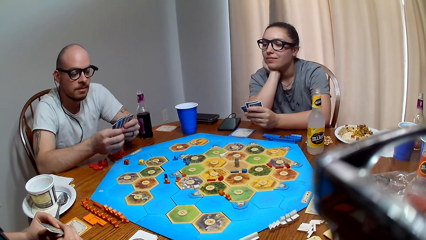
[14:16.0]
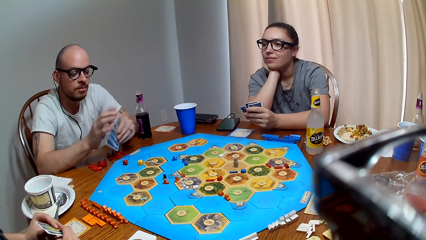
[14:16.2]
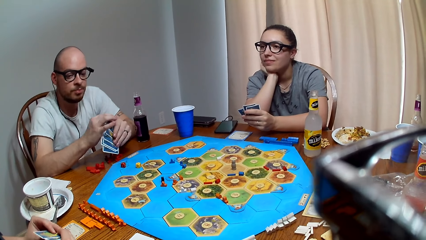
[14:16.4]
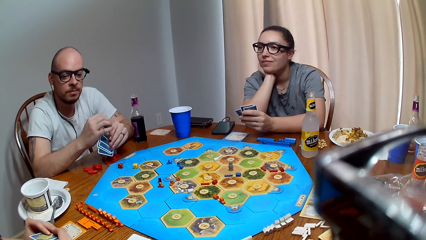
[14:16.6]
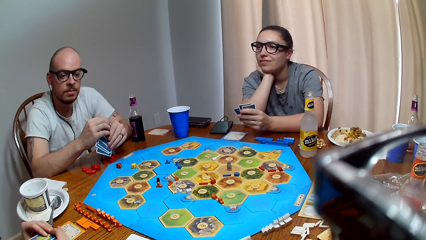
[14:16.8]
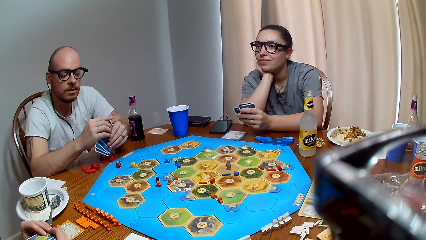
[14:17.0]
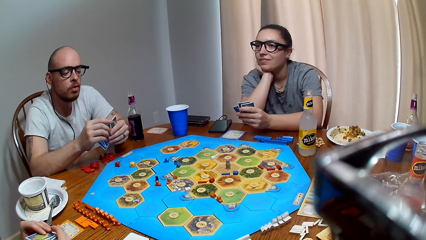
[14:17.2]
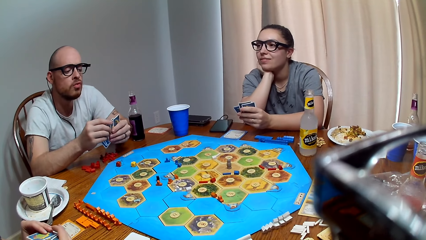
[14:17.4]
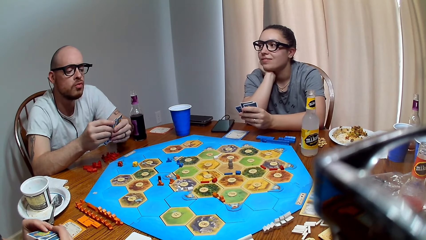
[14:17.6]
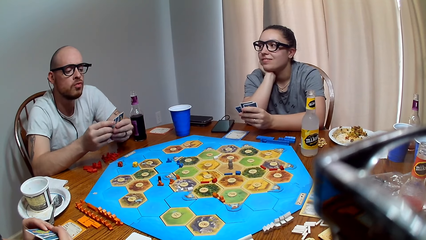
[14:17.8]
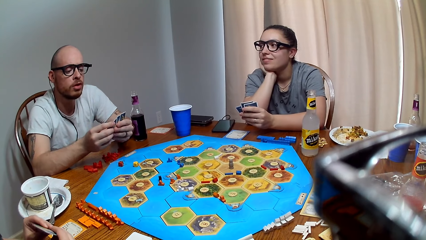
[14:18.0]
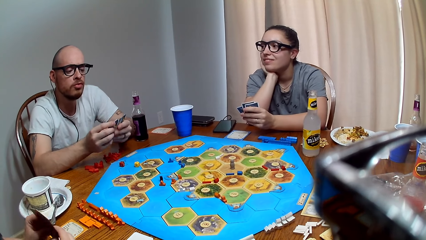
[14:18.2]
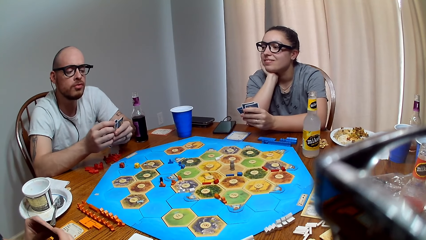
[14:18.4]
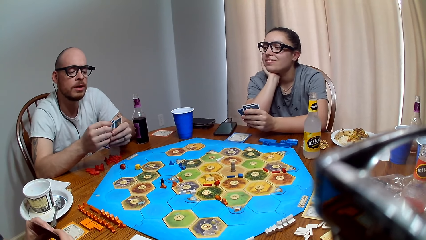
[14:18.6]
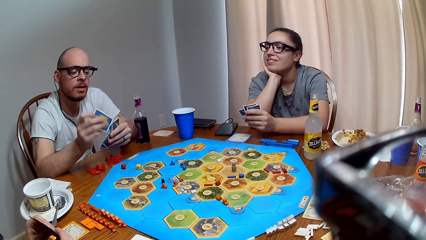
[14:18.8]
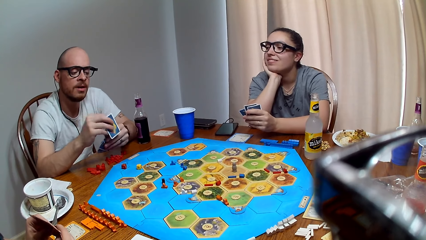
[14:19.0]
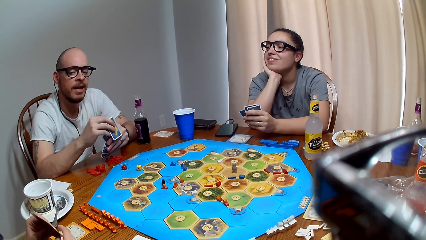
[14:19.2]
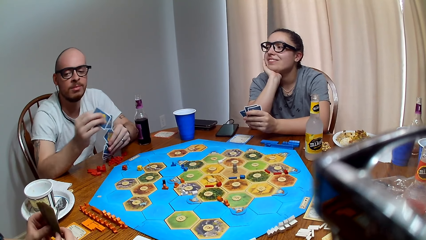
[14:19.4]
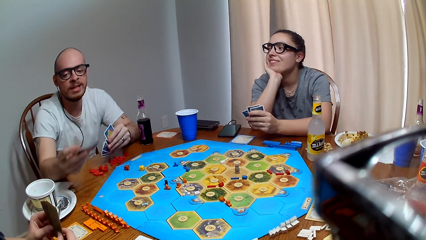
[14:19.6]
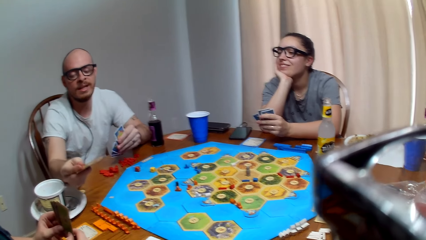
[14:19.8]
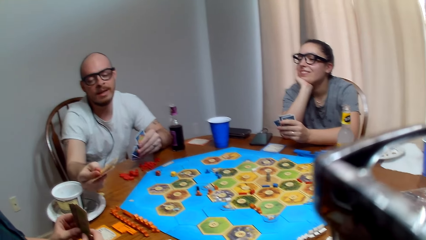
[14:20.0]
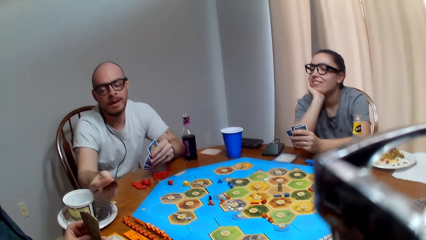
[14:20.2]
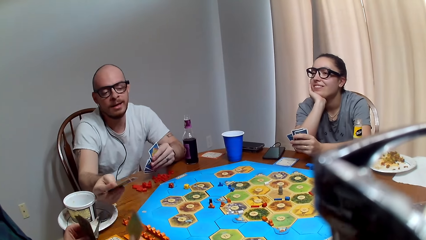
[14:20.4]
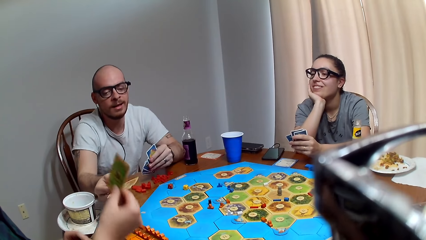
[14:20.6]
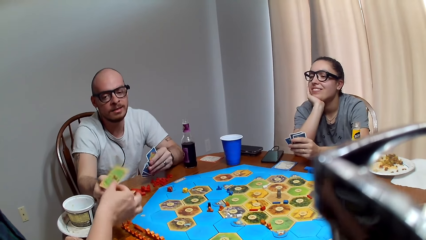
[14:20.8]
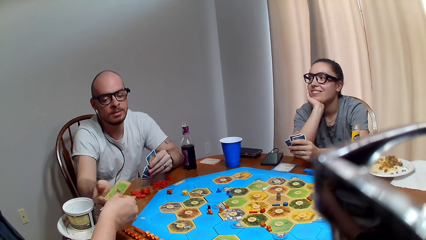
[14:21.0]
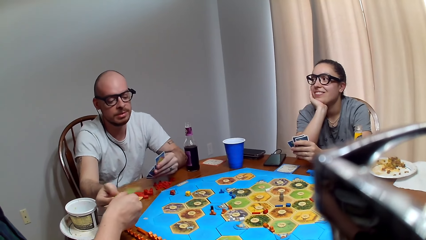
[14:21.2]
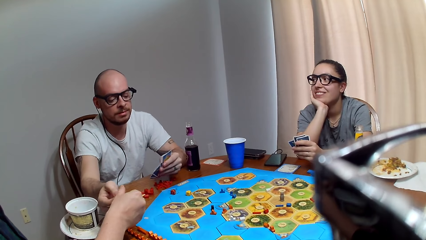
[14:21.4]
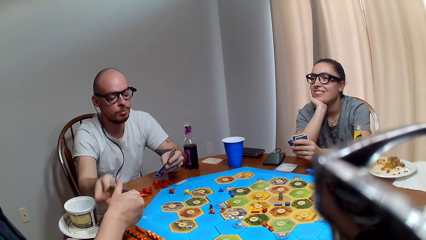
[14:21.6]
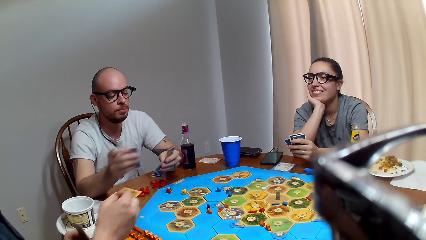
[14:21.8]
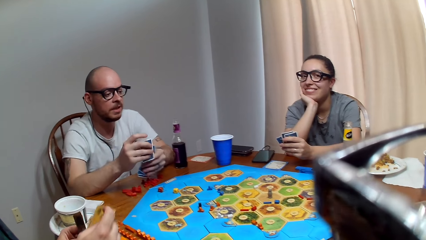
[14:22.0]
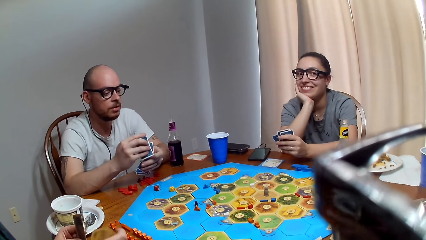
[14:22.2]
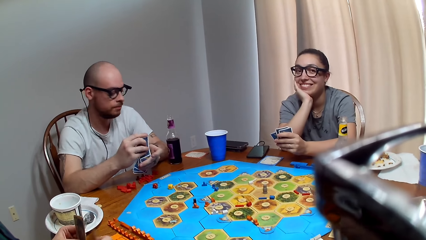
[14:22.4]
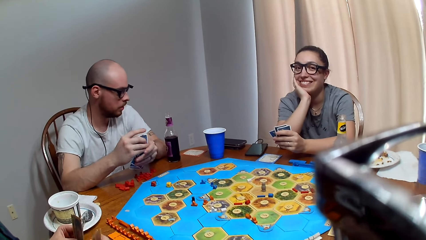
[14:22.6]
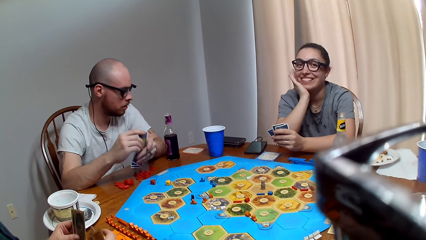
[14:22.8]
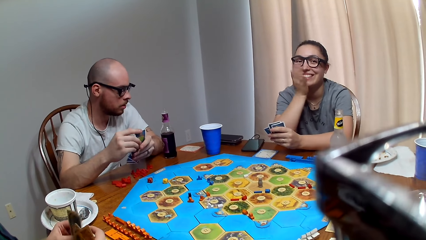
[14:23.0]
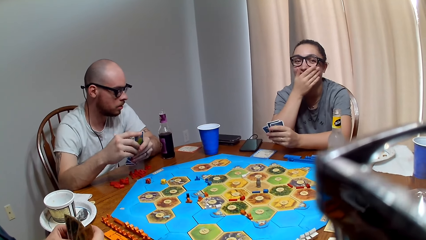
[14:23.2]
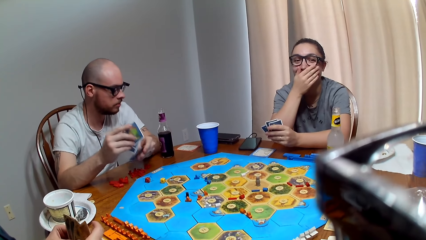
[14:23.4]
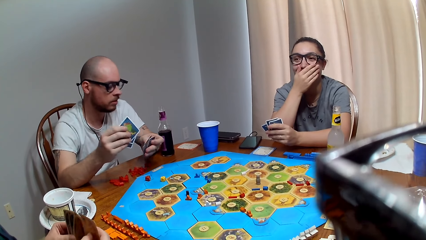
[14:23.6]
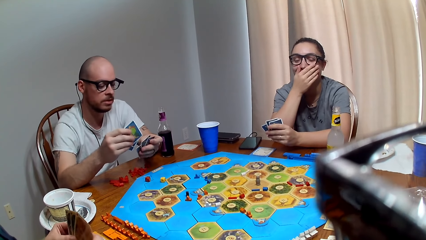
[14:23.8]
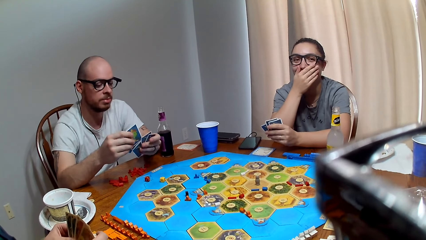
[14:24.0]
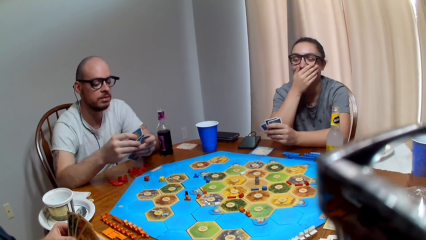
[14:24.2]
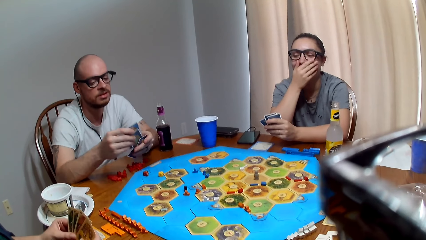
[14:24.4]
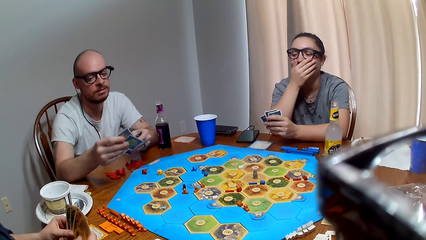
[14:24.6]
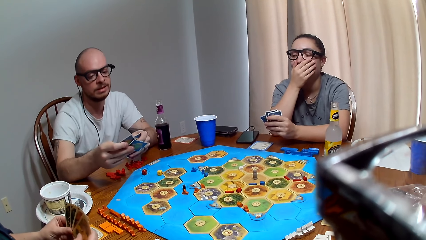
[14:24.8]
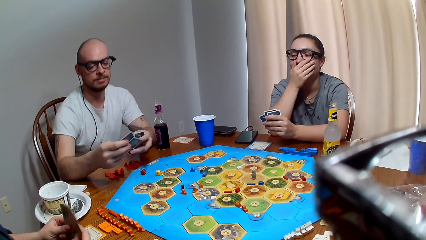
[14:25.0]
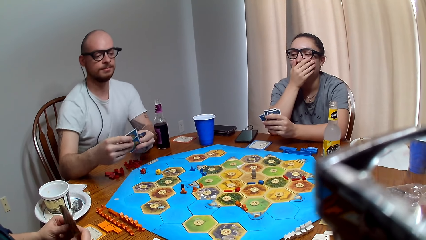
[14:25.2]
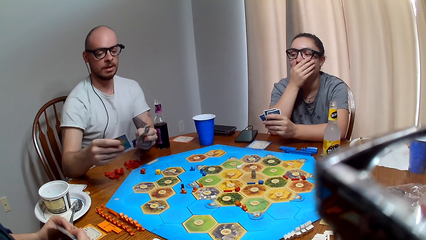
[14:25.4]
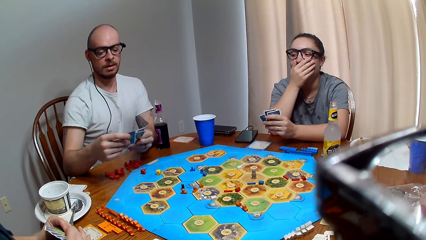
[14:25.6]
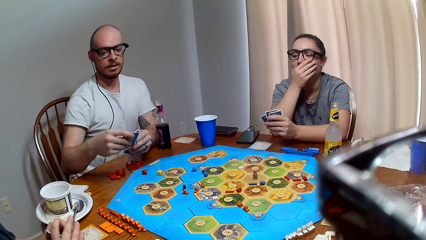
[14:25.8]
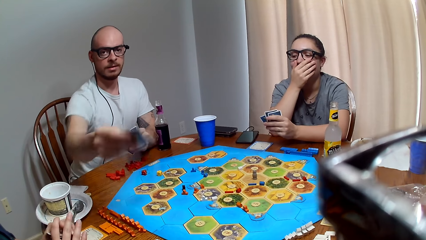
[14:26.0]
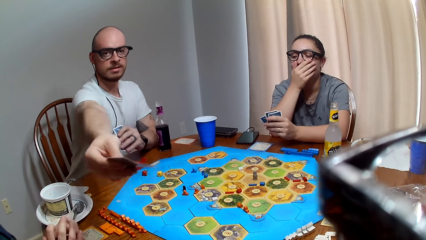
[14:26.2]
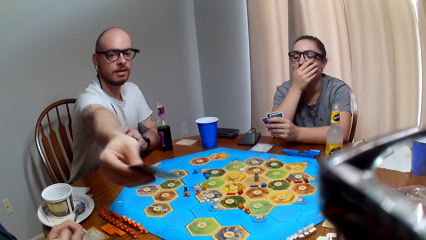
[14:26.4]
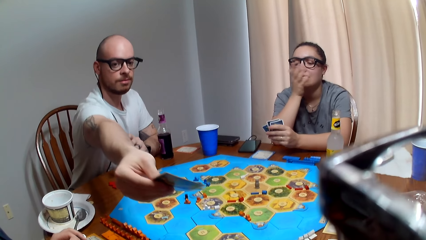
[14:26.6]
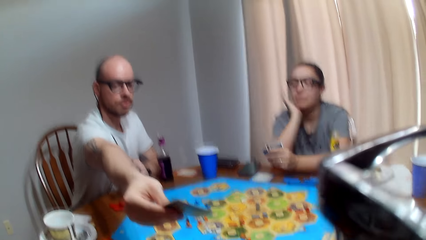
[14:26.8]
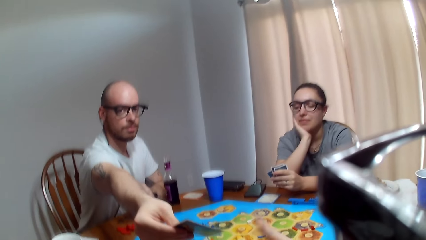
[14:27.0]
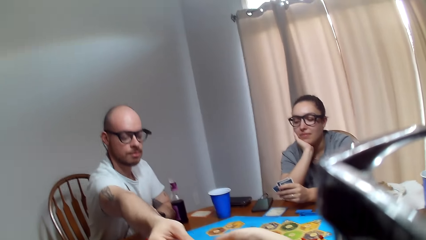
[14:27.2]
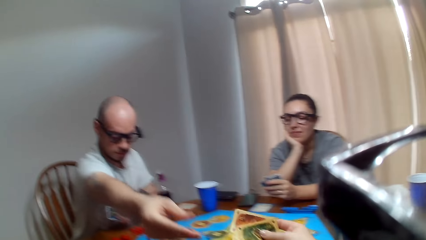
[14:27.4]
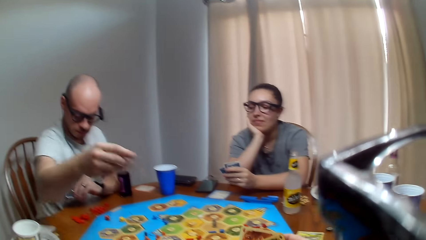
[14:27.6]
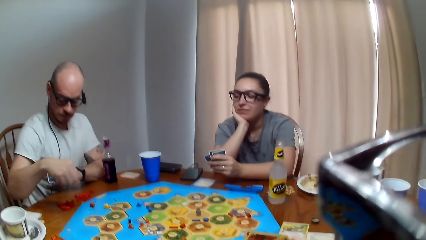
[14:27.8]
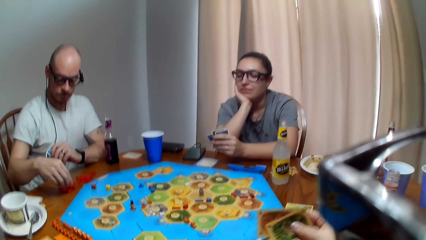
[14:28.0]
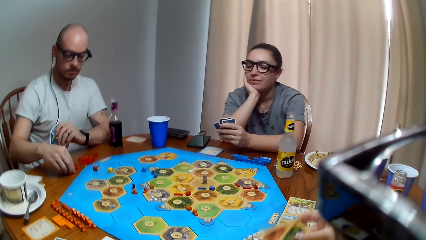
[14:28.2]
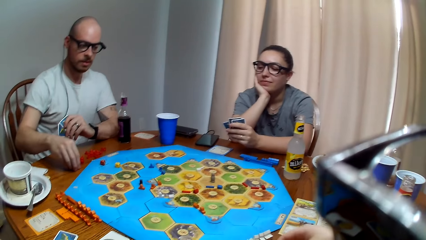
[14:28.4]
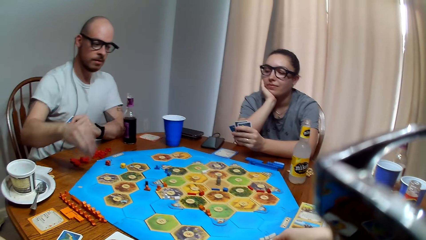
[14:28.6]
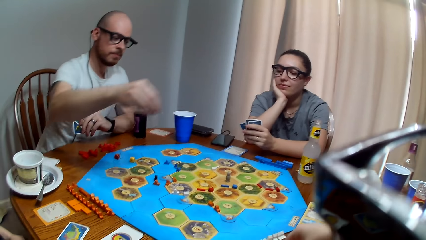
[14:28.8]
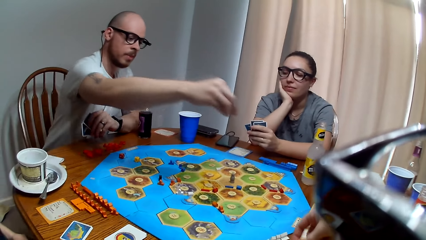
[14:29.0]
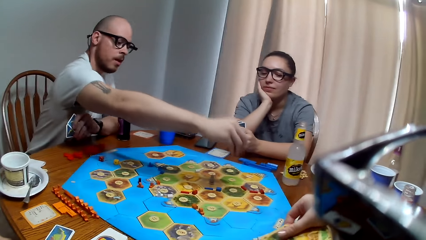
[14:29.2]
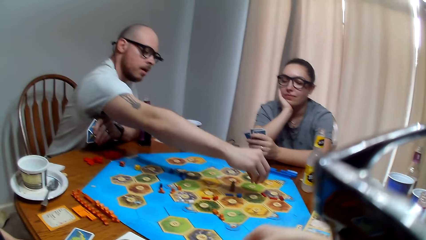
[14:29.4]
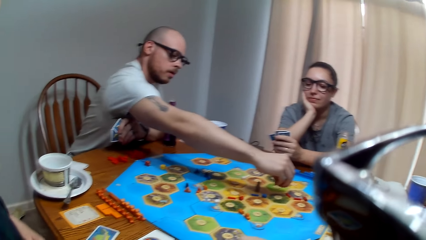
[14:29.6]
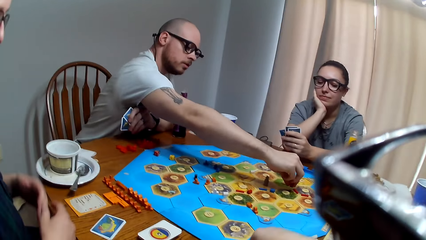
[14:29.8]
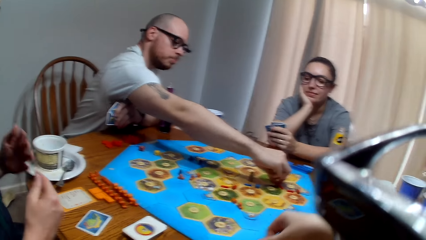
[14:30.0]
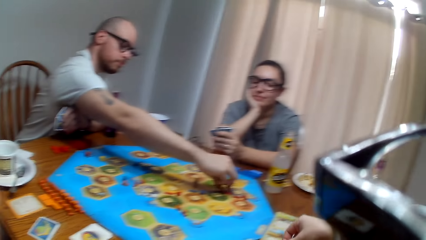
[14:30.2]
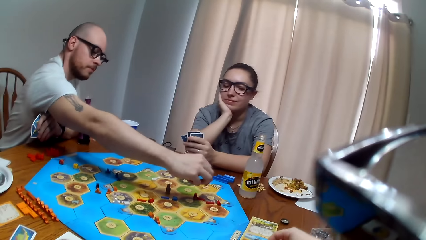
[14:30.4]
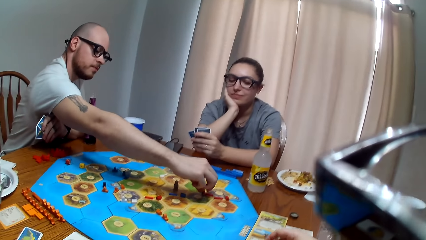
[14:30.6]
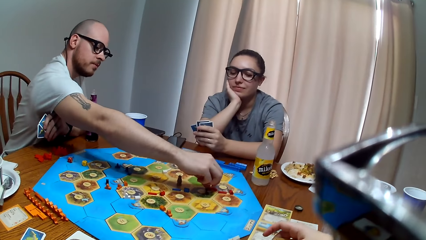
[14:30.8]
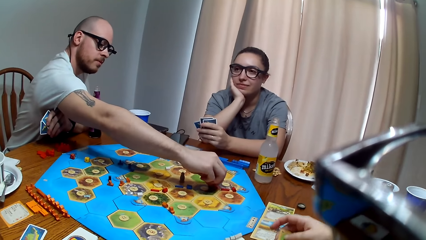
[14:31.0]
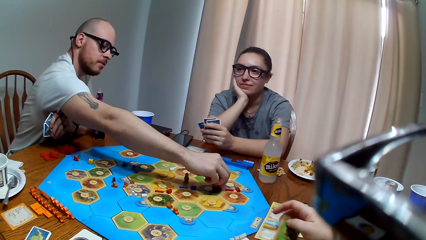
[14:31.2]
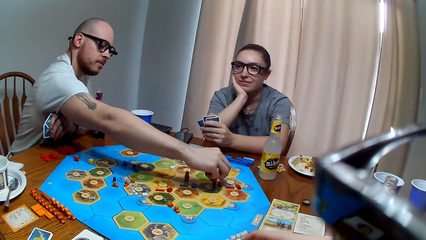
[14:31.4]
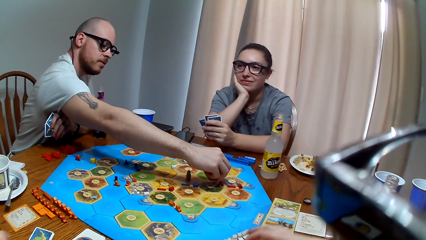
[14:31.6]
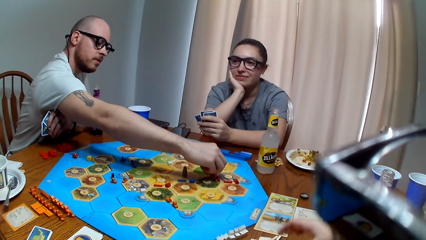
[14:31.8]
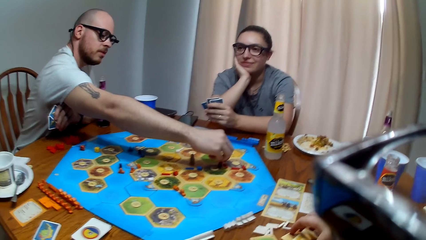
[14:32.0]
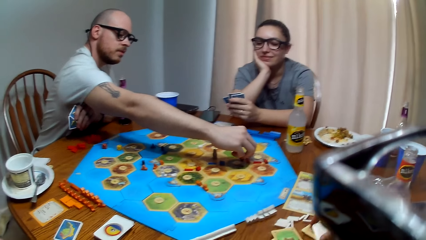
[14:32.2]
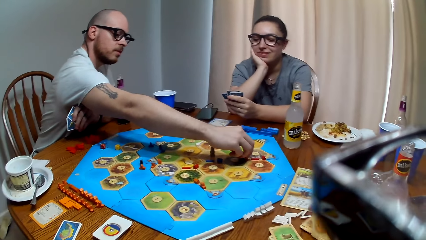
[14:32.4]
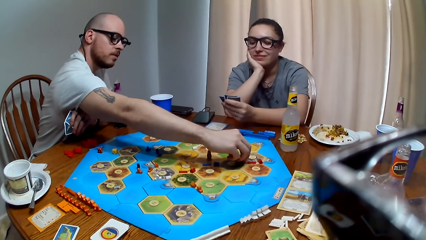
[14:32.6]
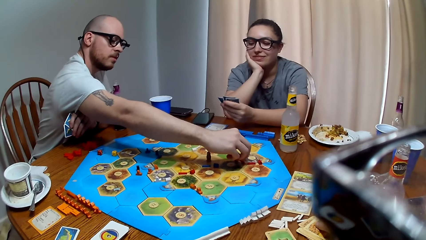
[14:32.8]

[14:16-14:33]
A man arranges the cards in his hand. The man speaks to a woman. The man hands the woman cards. The woman exchanges the cards with the man. The man shuffles the cards. Another woman covers her mouth with her hand. The man hands cards to the camera wearer. The camera wearer picks the cards from the man. The man picks a peg and places the peg on the game board. The first woman talks to the camera wearer. The camera wearer arranges cards on the table.
